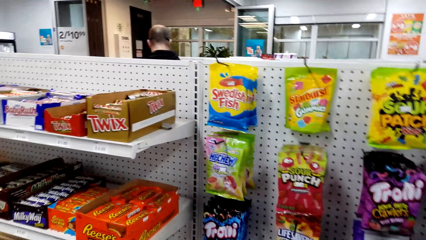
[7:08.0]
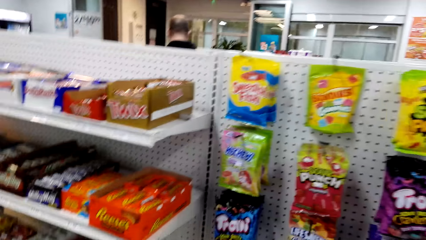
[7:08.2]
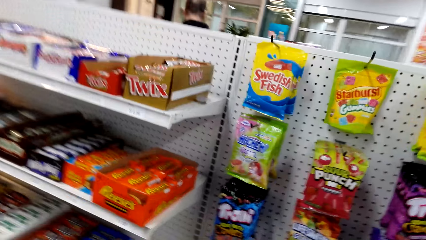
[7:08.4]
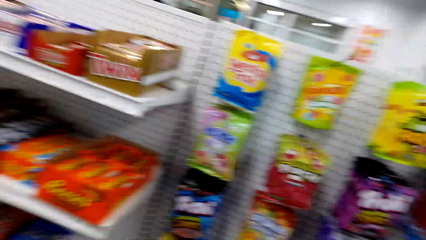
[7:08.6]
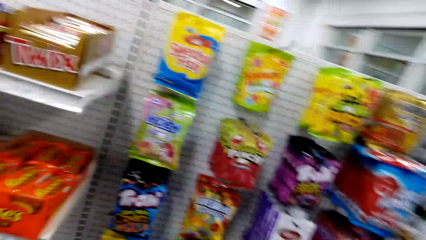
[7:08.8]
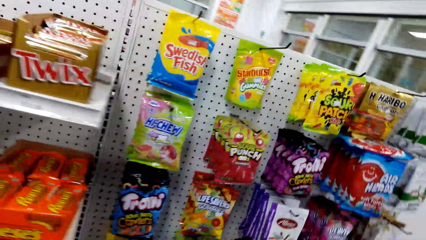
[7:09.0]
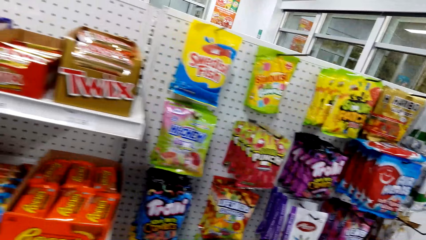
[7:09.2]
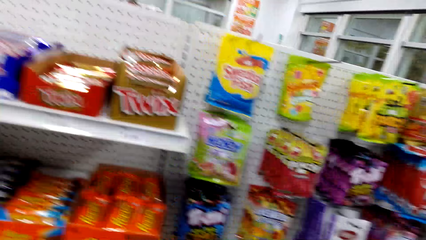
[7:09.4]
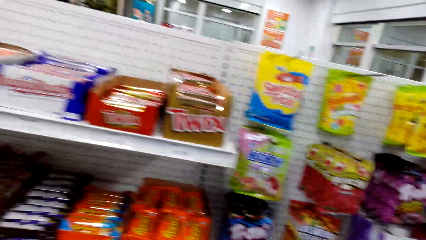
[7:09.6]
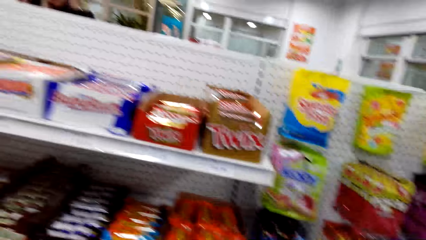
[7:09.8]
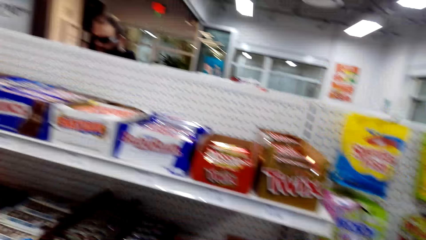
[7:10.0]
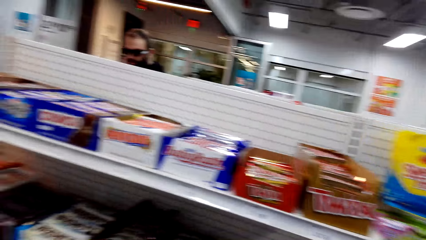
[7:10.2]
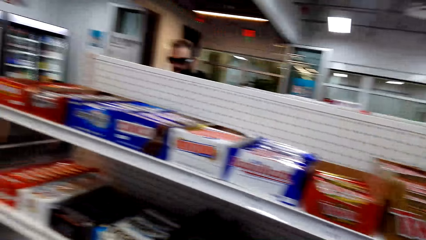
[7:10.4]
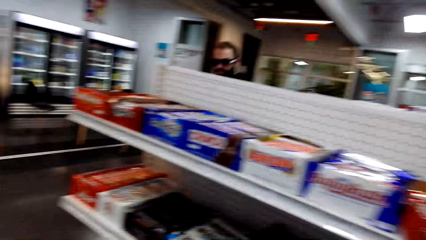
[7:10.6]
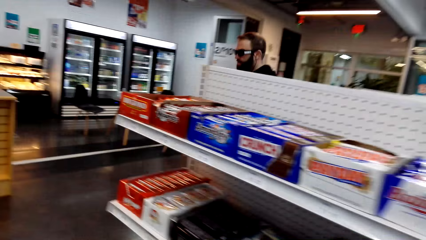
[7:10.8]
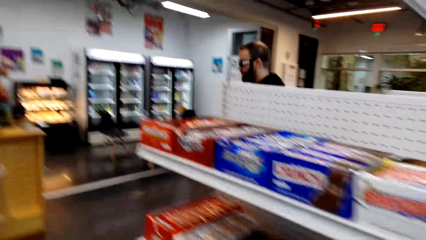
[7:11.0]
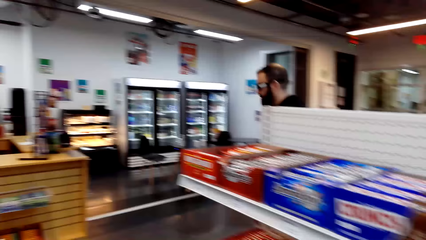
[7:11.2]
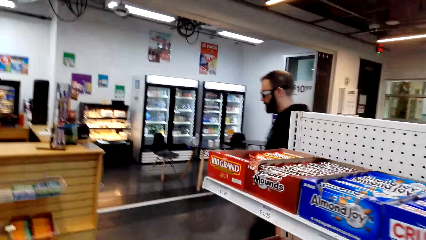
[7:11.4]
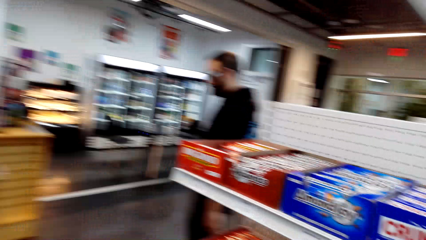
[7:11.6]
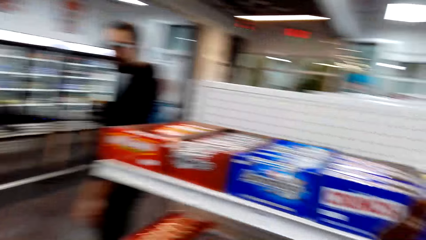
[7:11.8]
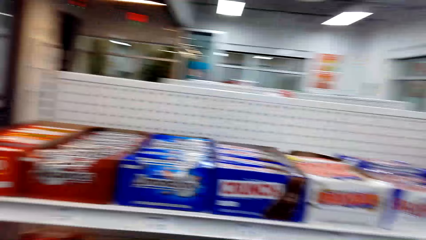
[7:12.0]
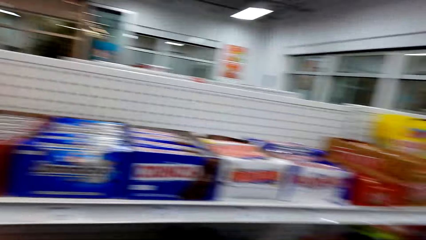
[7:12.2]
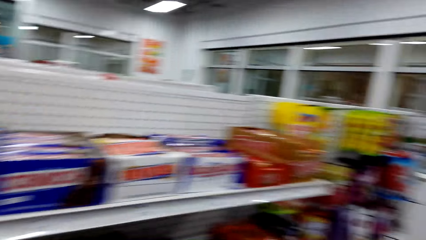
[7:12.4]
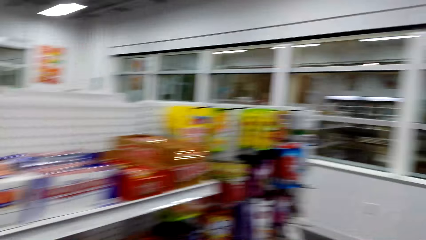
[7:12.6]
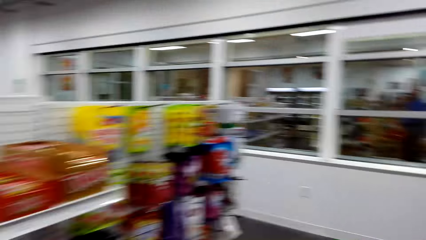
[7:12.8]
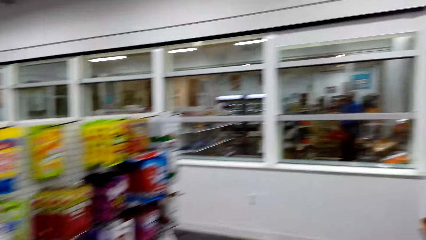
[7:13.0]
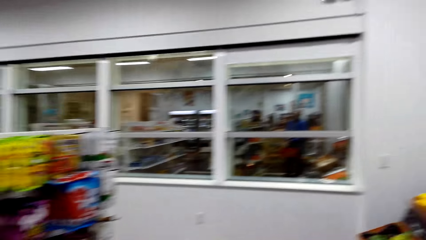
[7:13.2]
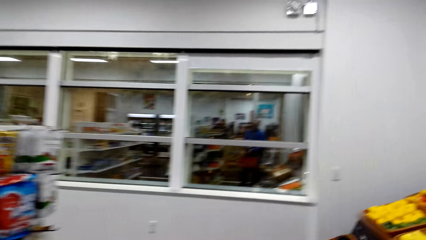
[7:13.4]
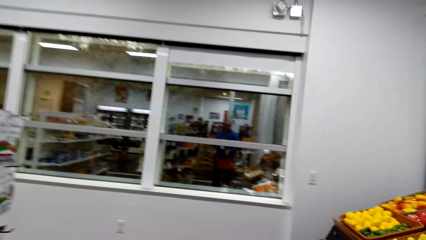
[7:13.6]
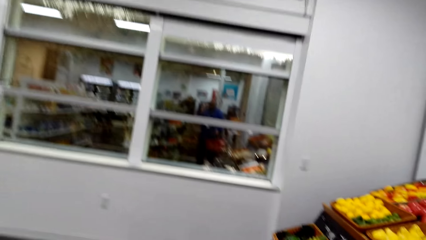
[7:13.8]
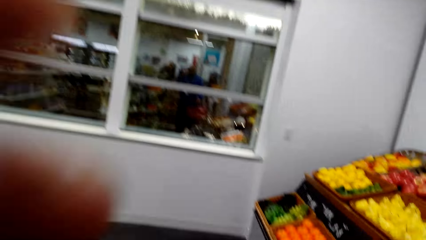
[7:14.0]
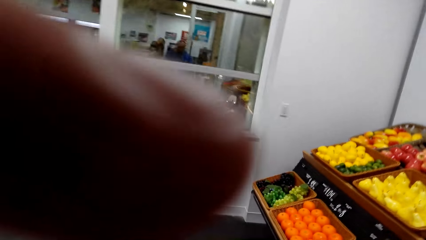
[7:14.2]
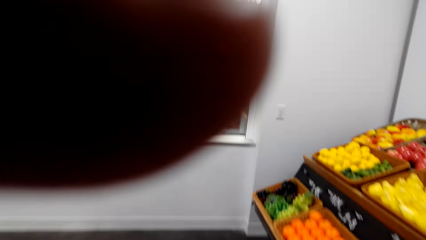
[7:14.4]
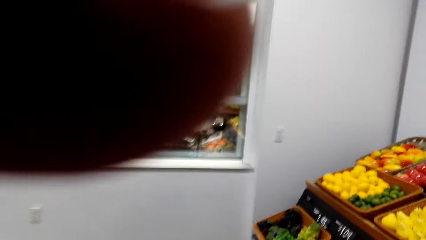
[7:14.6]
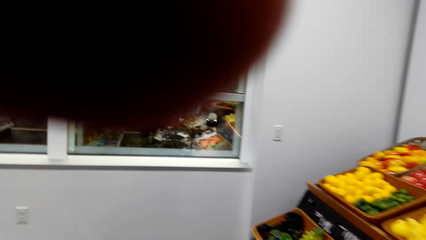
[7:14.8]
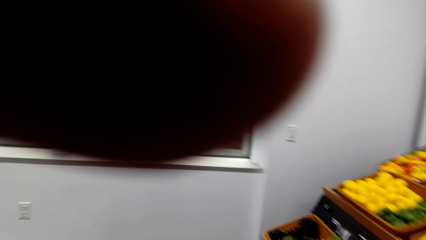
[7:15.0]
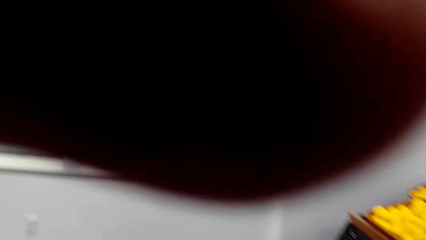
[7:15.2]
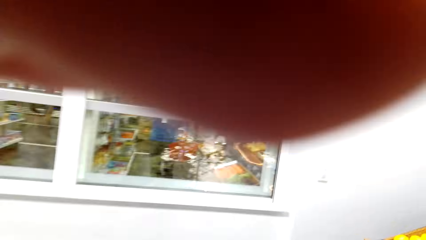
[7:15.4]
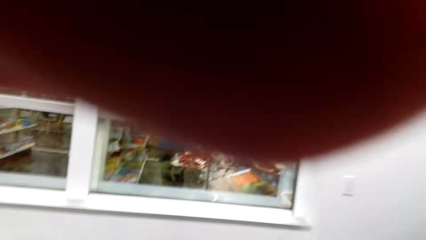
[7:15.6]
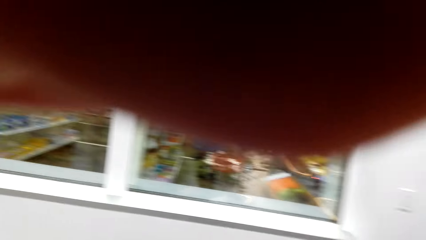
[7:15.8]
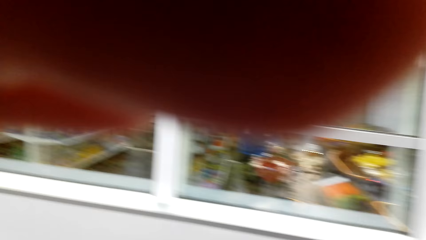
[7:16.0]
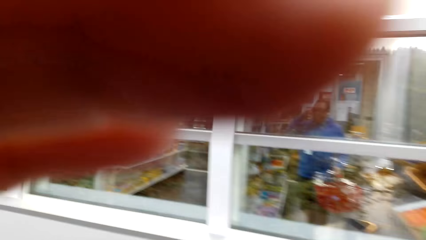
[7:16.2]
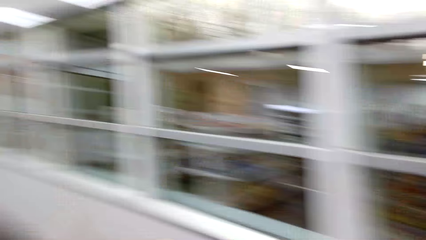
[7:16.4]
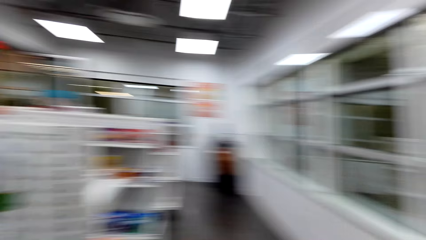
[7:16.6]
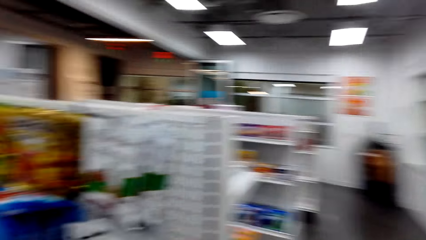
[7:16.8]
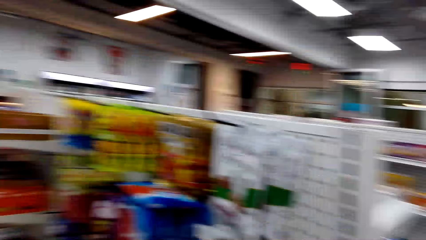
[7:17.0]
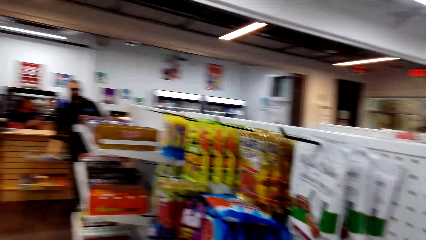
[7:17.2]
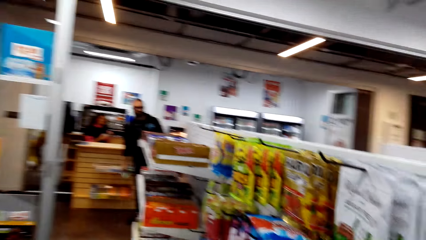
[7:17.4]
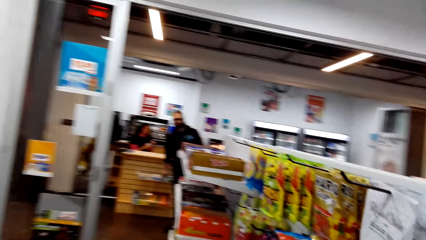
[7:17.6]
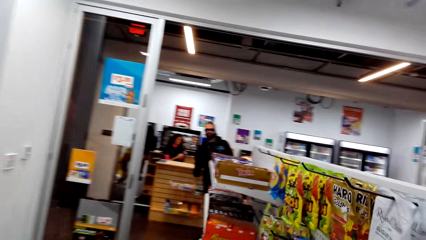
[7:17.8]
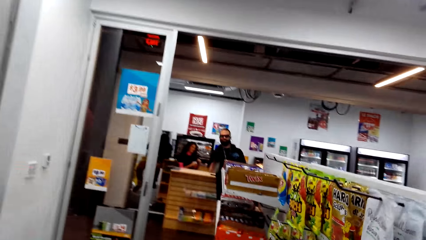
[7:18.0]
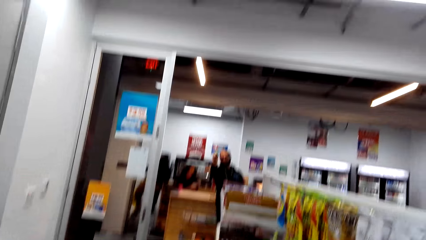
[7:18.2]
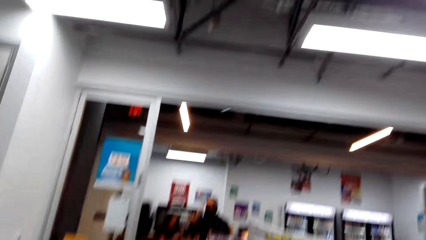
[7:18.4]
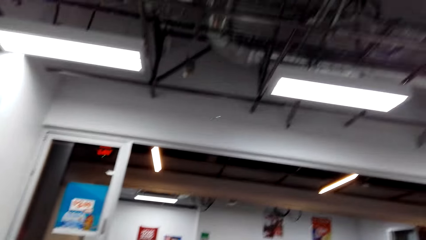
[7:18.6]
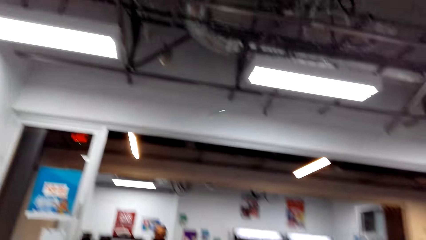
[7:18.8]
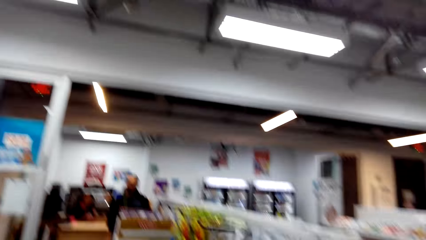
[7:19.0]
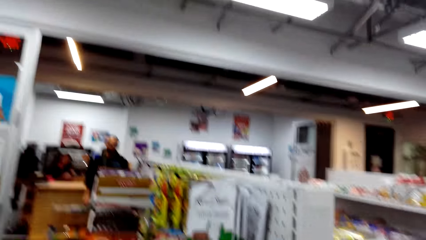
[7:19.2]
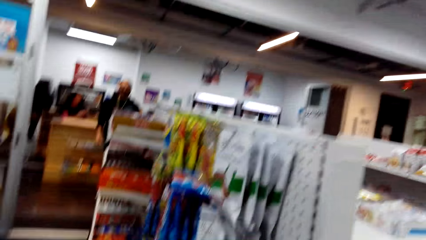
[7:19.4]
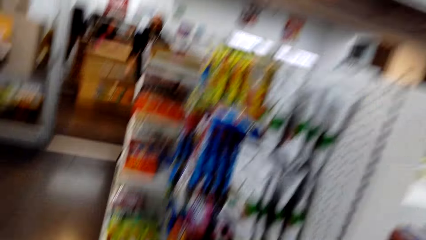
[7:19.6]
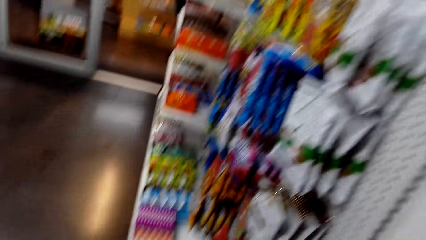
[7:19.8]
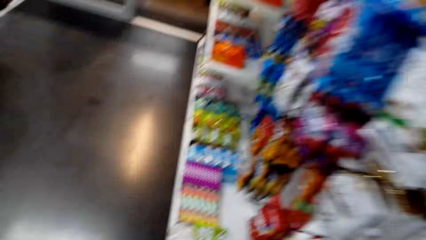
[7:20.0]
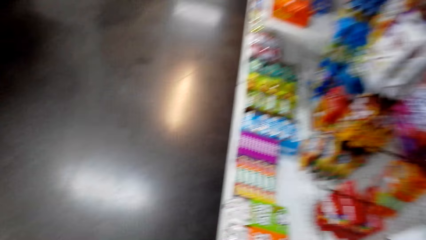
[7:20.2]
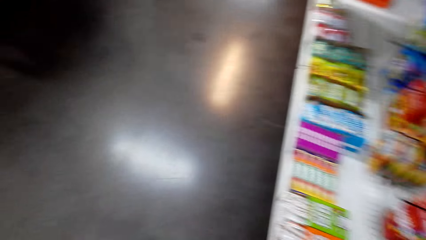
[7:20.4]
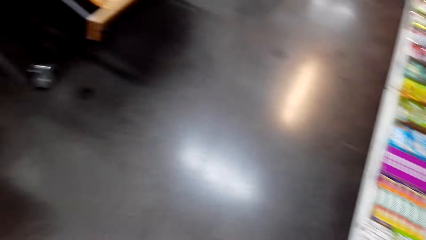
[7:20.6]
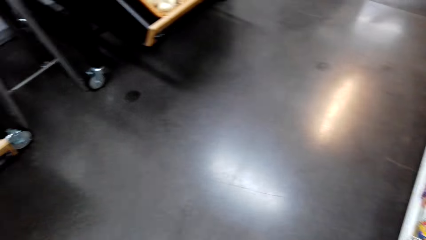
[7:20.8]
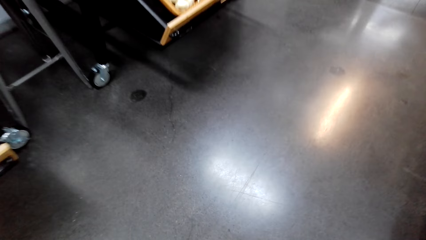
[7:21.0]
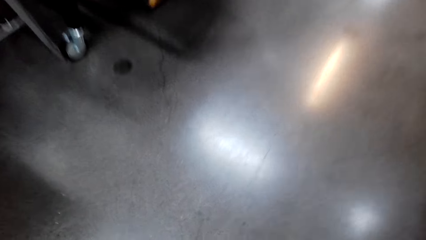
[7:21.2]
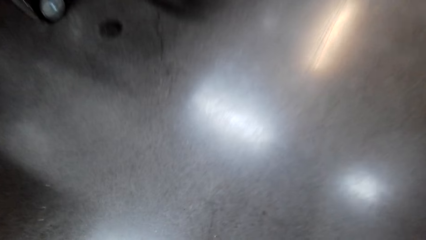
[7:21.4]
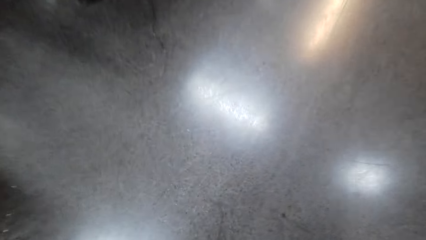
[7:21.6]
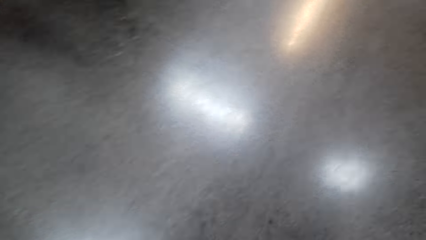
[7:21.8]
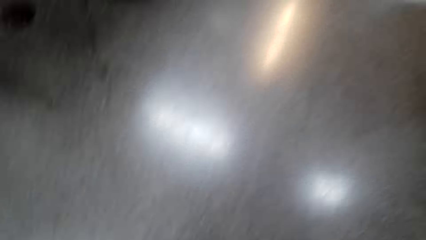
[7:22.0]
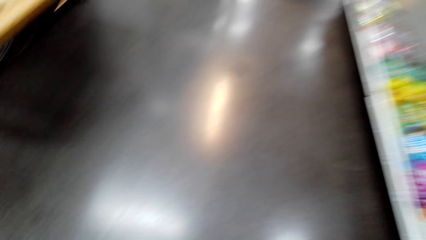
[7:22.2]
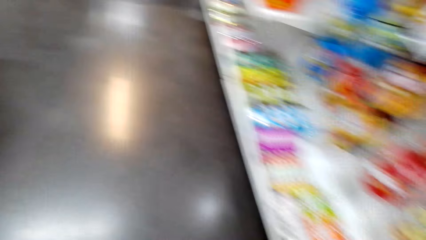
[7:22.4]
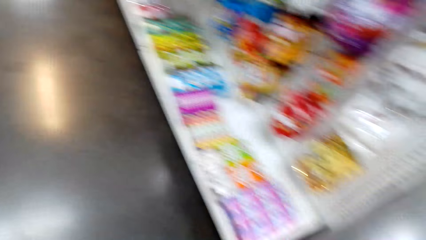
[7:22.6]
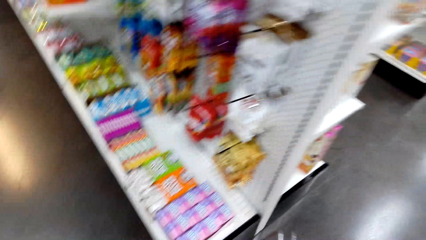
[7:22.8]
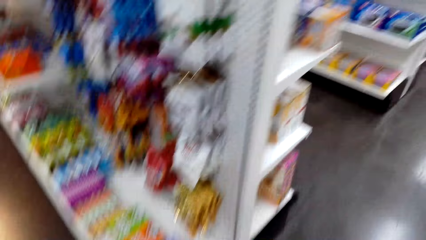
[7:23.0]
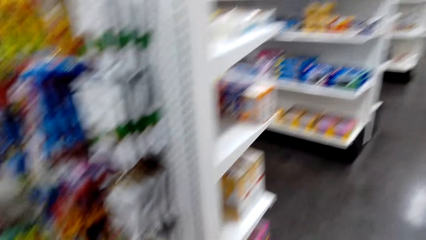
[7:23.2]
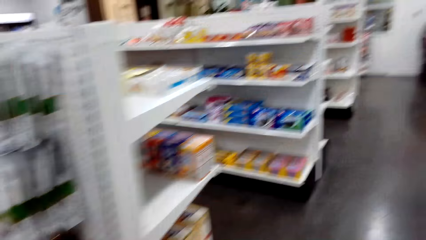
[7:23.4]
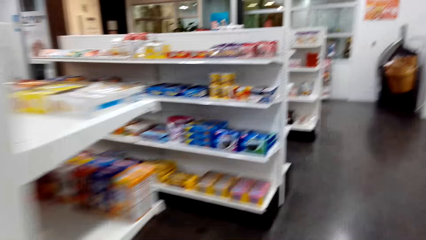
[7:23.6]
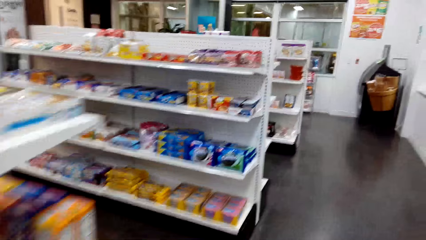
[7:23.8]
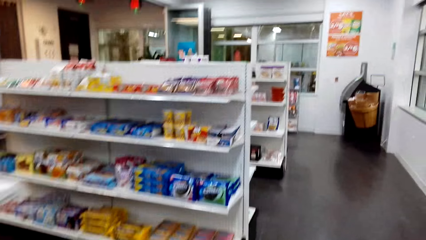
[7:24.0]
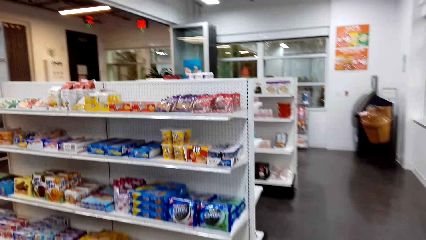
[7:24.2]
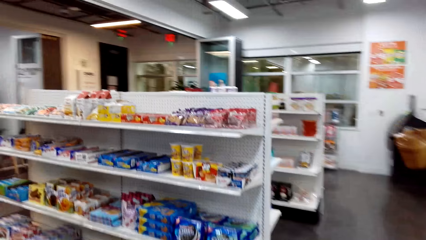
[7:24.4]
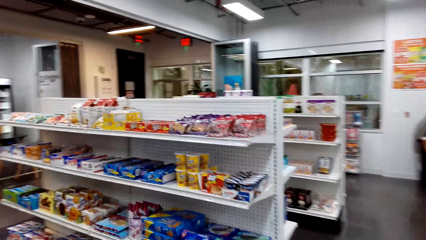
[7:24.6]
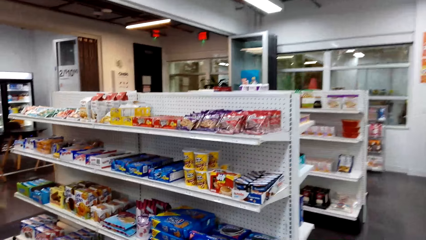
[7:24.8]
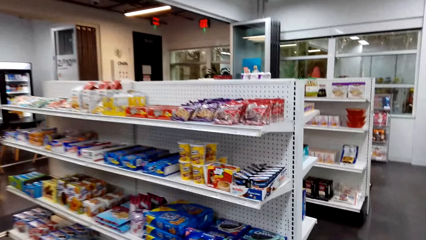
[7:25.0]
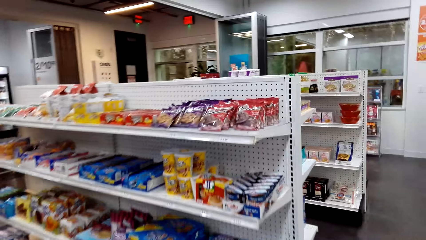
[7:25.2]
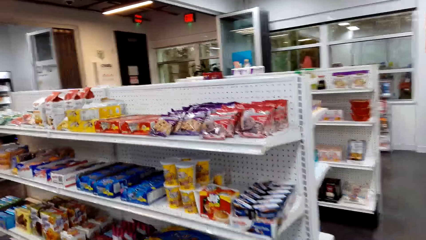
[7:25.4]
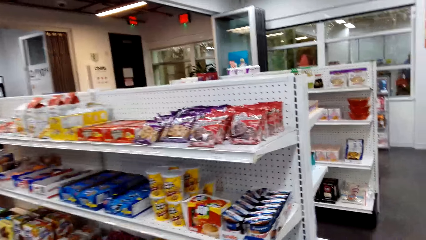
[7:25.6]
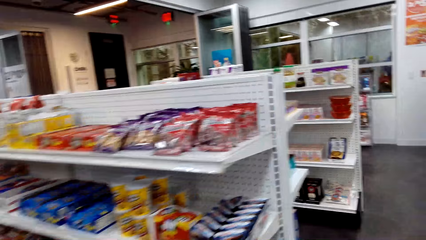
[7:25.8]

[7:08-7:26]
The camera wearer looks around the store shelf and walks around the store shelf. They adjust a face camera, lift a hand, walk around the store shelf, lower the hand, pick a pen from the floor, and walk around the store shelf.
